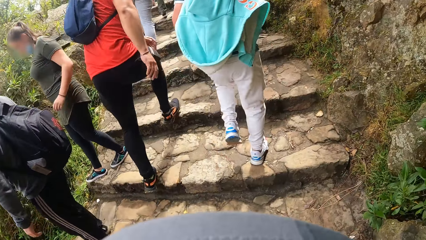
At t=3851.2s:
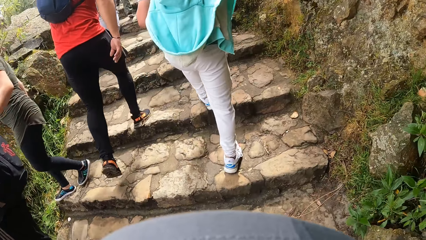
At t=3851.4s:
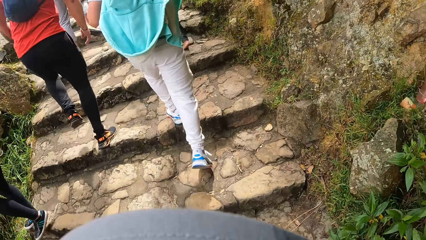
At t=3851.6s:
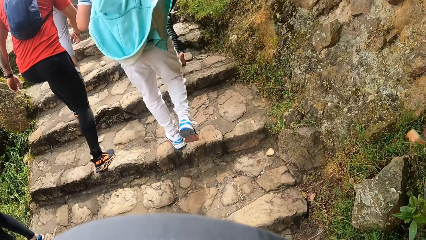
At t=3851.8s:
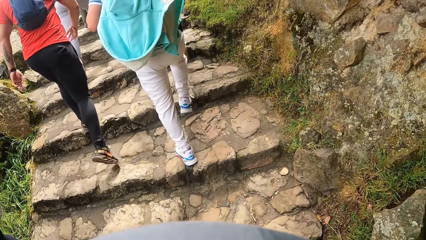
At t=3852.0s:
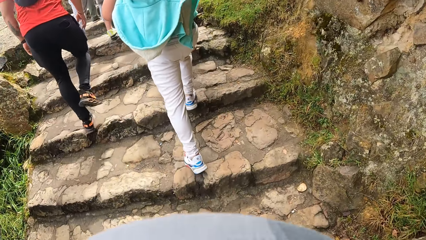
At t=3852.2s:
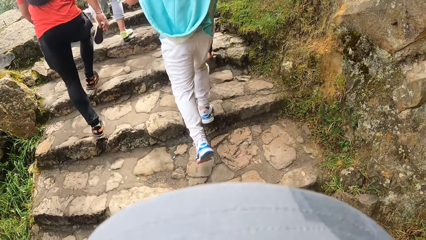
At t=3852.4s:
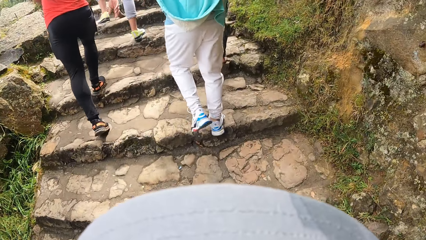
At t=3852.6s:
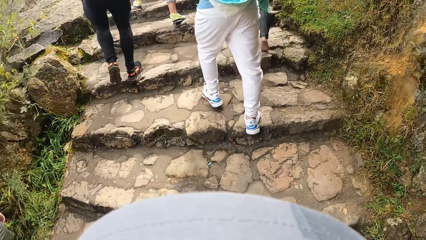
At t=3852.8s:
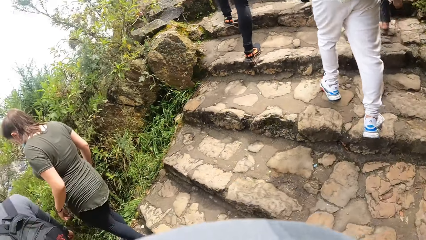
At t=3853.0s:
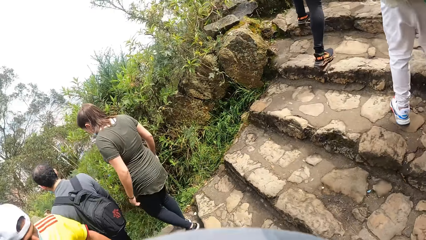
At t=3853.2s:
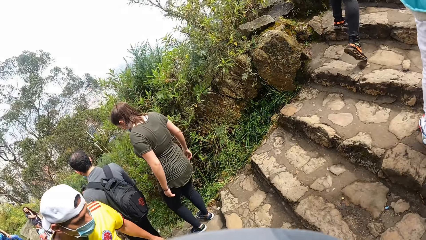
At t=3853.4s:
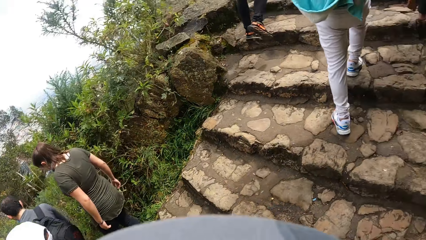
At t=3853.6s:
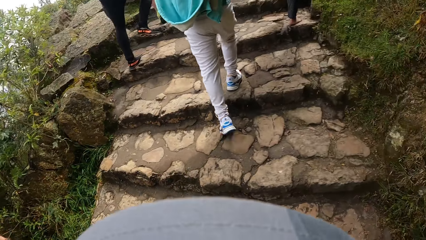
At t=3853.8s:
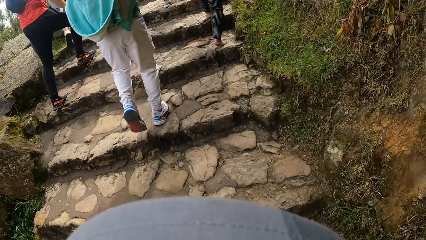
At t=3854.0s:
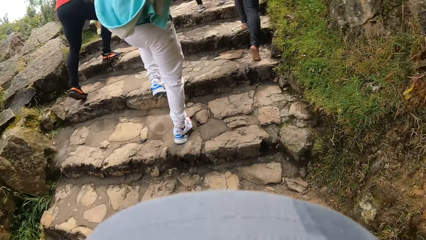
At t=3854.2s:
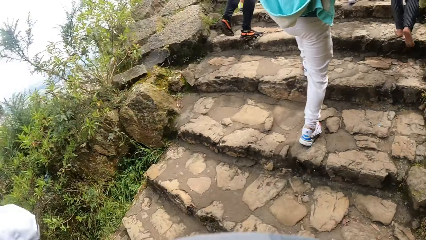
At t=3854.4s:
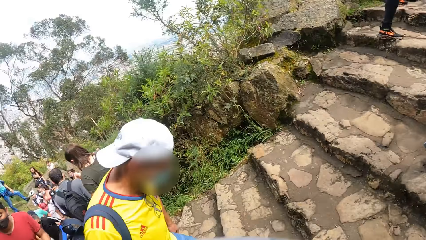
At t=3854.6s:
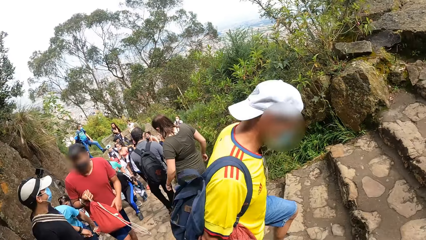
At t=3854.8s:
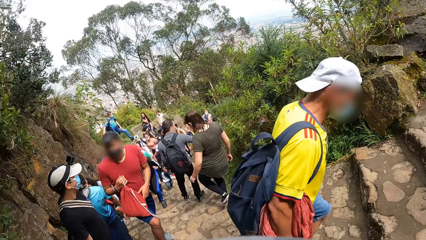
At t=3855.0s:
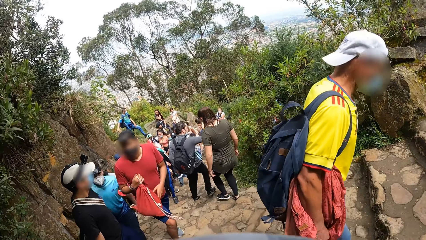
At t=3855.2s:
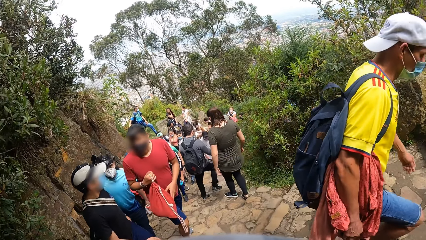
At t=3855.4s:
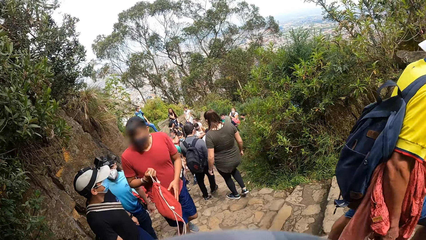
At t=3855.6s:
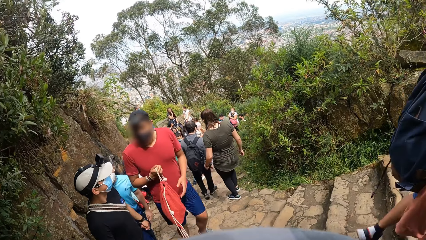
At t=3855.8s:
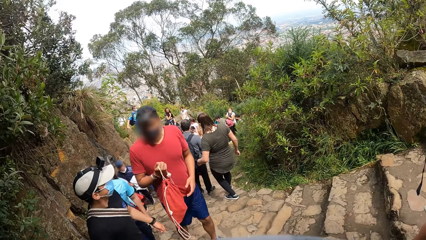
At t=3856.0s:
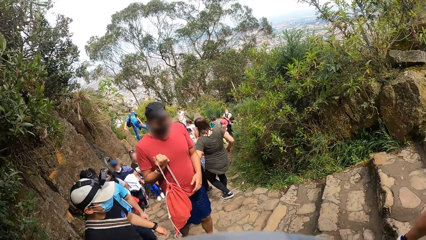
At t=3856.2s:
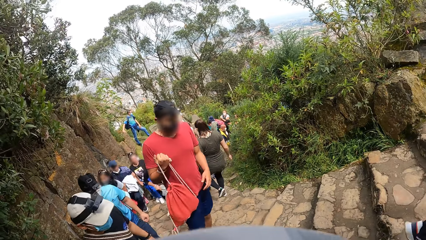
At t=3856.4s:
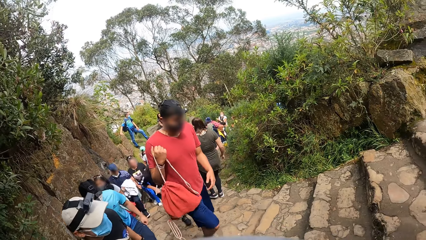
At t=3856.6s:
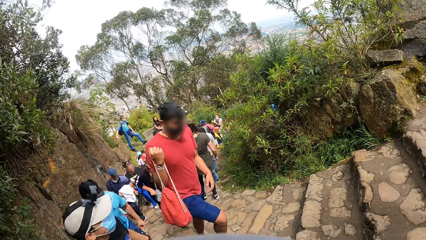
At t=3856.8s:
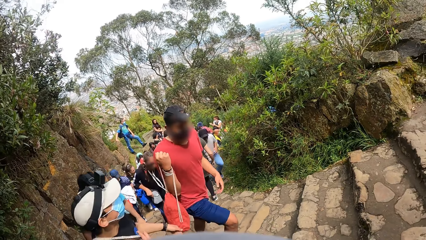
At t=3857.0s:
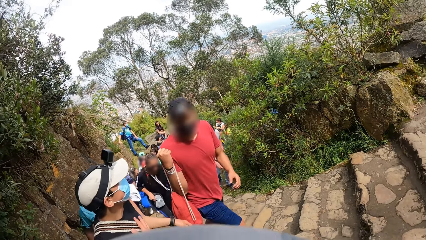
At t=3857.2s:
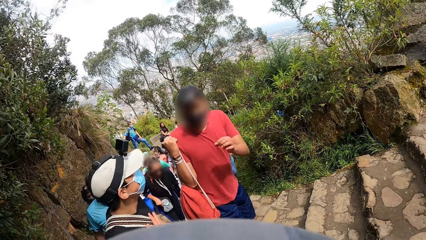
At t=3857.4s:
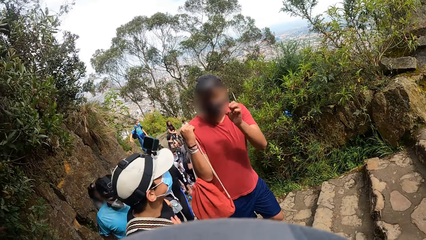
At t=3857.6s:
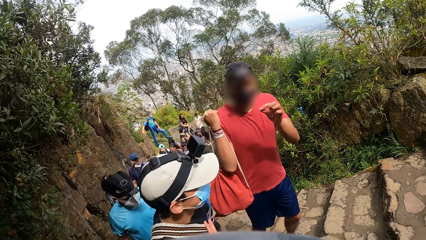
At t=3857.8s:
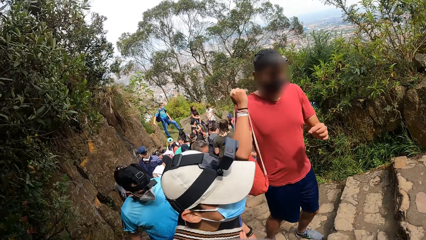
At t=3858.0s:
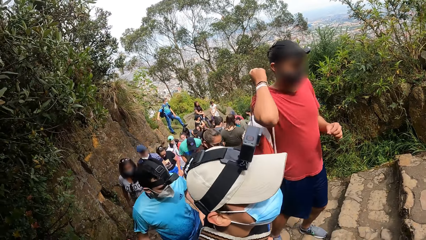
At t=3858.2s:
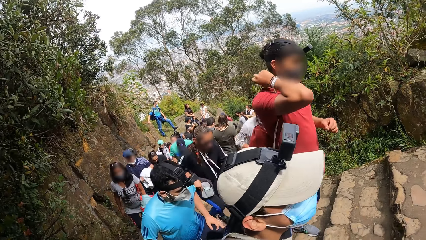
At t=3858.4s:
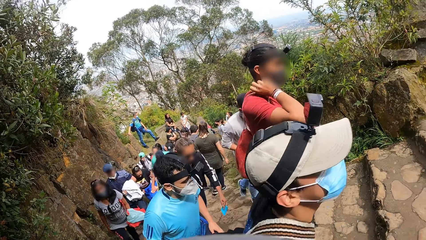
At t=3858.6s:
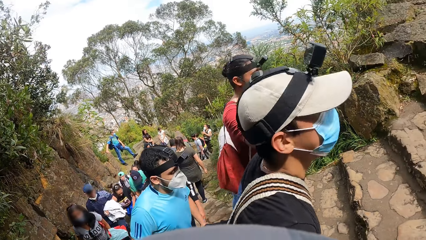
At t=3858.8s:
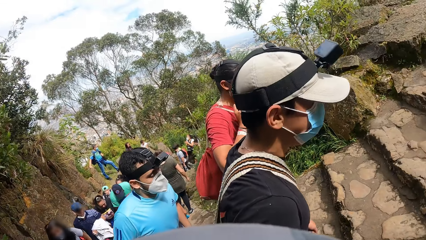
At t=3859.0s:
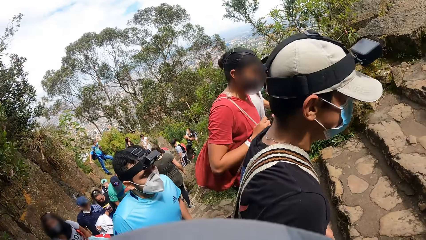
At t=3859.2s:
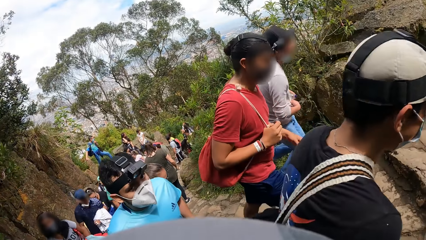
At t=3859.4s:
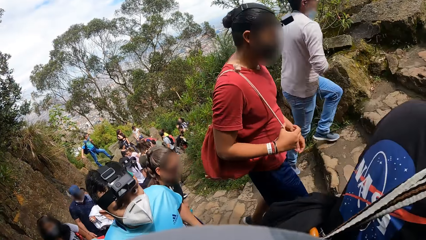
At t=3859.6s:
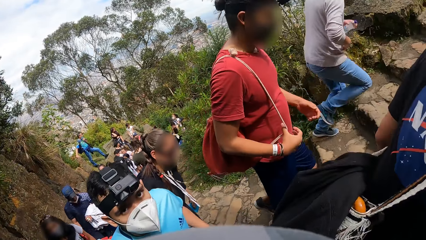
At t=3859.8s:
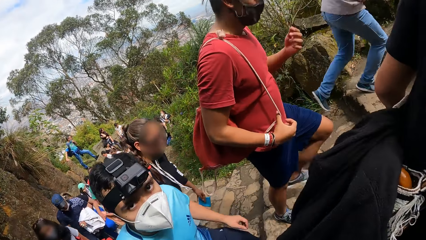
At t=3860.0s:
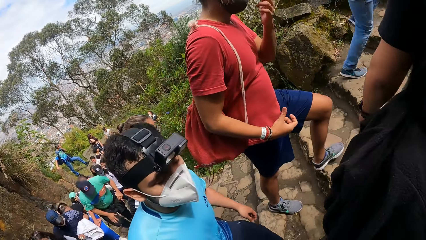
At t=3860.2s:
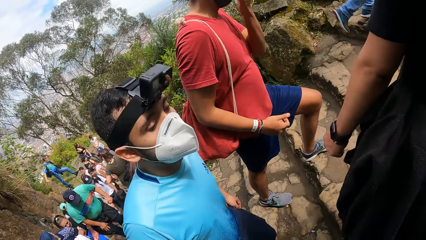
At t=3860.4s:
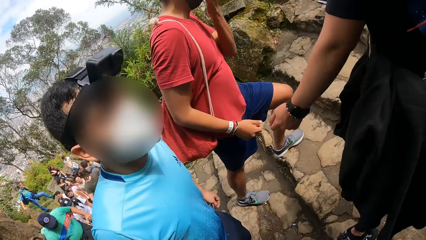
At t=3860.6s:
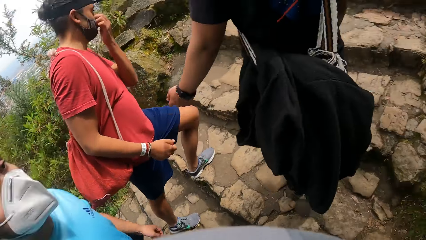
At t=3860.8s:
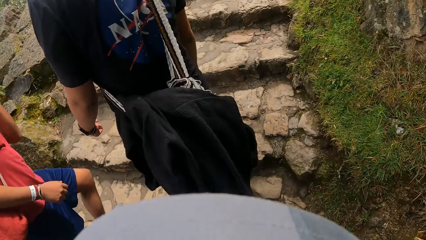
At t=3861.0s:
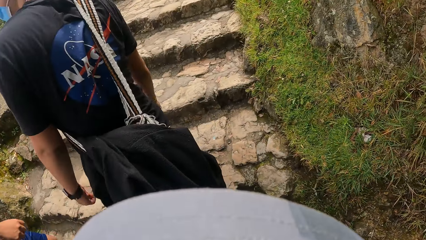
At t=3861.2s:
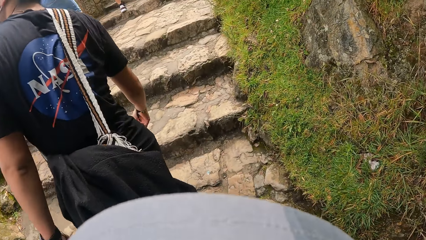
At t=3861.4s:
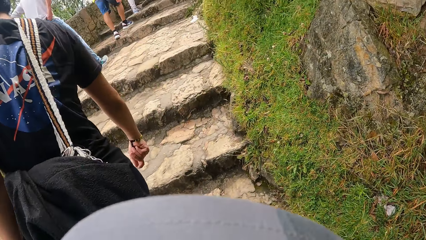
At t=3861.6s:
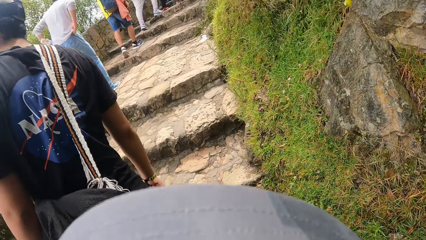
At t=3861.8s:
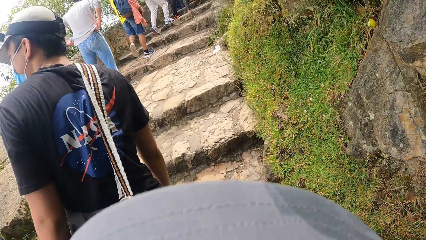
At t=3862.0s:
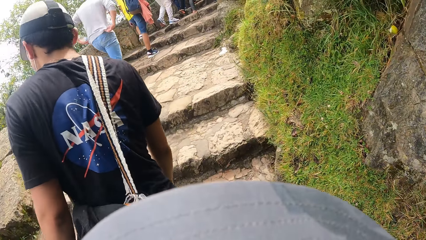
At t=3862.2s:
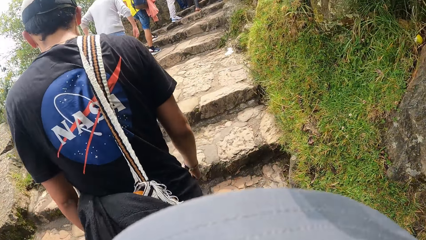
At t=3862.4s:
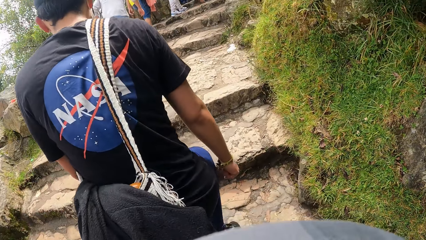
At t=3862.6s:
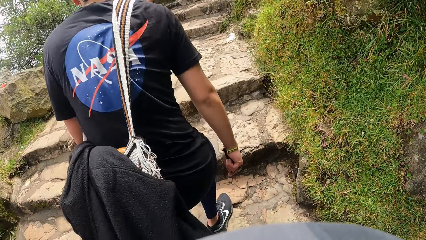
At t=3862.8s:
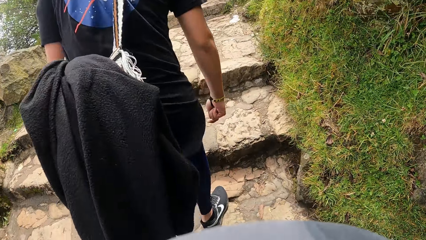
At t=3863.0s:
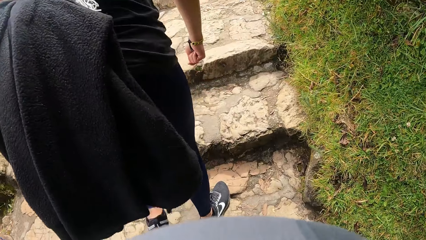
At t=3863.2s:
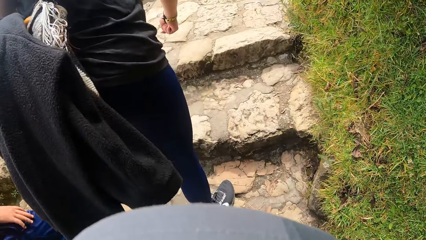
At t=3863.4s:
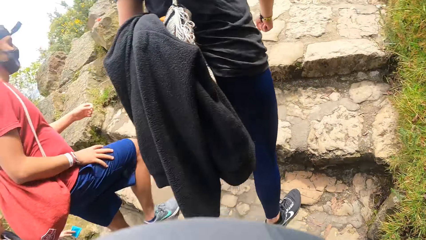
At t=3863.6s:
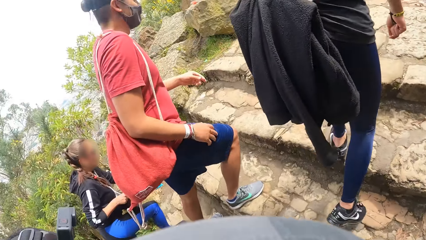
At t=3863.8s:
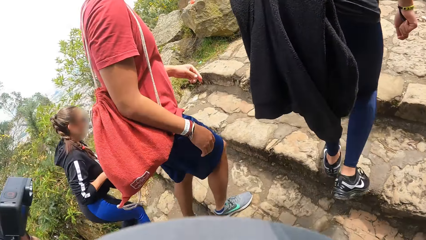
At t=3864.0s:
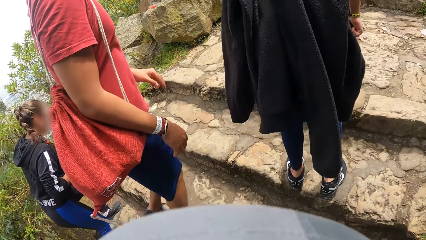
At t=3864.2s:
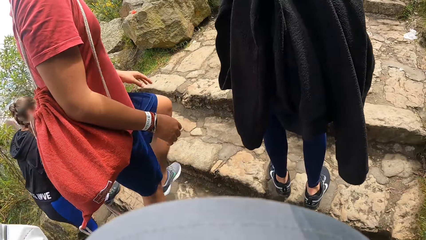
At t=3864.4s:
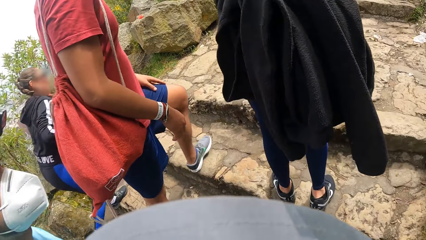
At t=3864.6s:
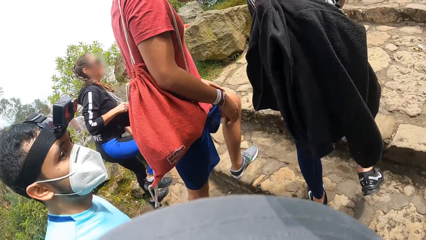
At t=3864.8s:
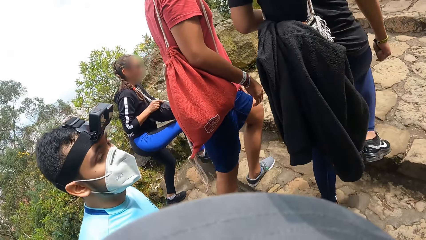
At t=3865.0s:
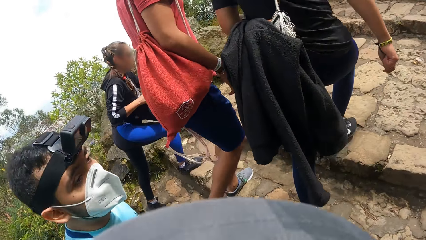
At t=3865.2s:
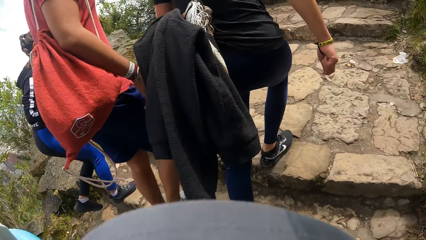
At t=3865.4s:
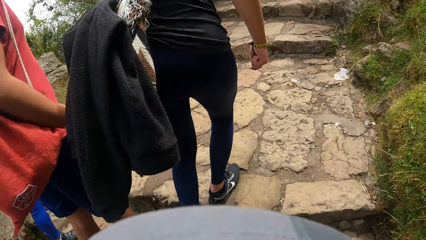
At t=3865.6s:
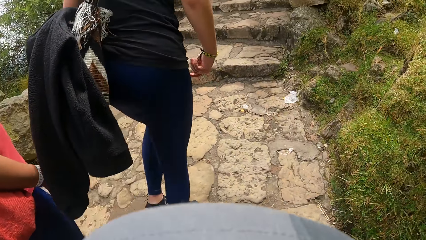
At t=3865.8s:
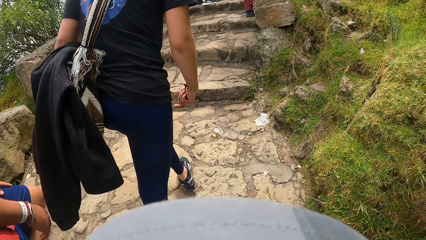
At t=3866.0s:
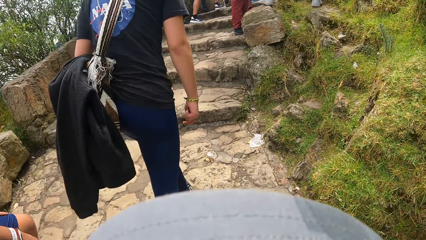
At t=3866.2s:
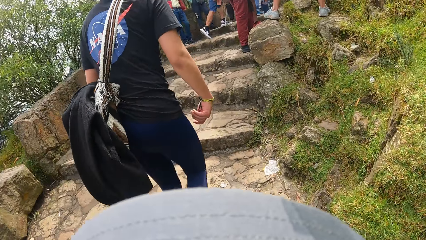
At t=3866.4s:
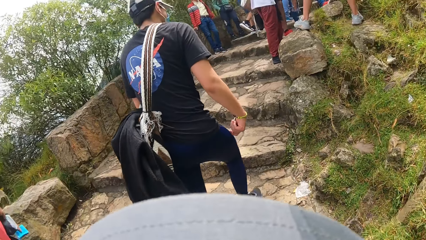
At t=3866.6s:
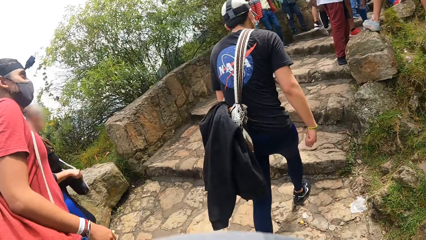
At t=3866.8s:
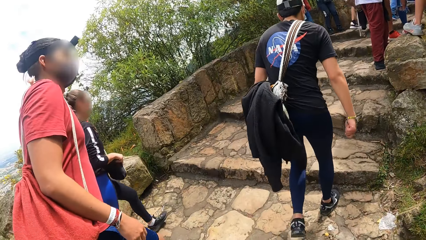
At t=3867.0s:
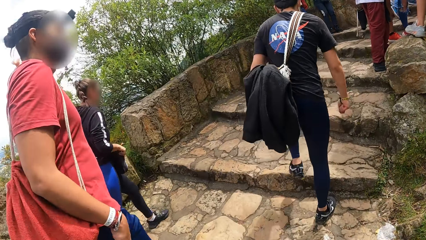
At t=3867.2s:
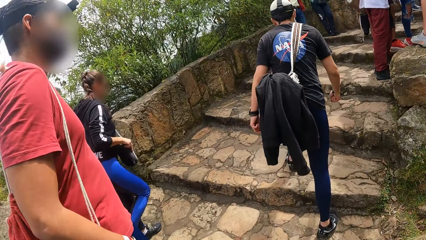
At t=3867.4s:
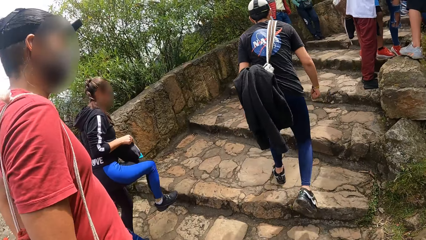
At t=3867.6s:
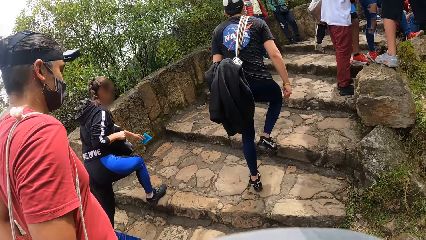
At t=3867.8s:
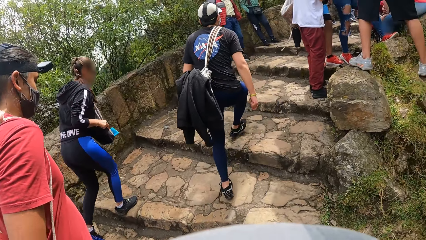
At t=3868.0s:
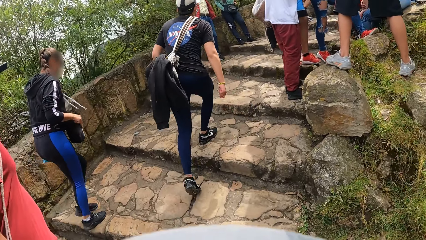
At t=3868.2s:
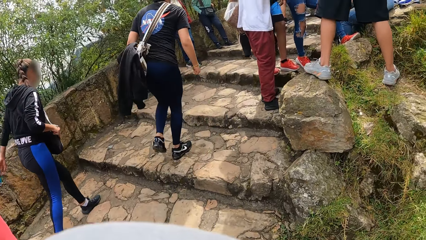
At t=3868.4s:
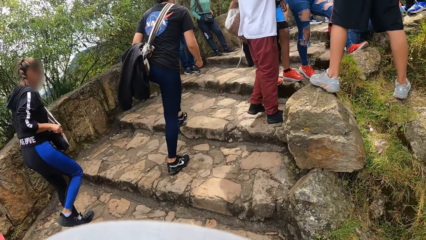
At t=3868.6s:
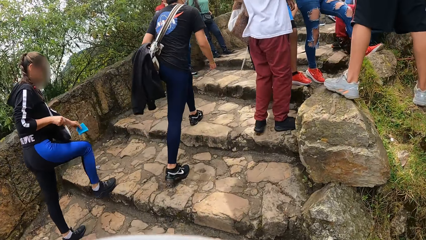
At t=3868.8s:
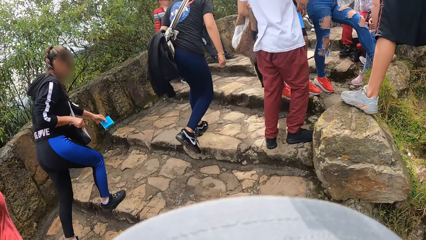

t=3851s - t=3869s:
The camera wearer looks around. They look back. A man holds the bag in his right hand. The man wears the bag on his body with his right hand. The man touches his nose with his left hand. The camera wearer climbs stairs. Another man walks in front of the camera wearer.
